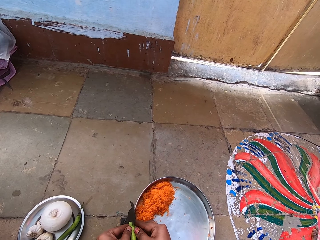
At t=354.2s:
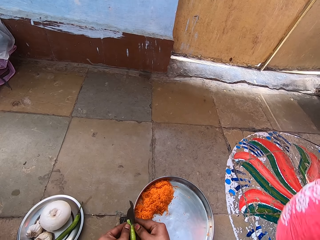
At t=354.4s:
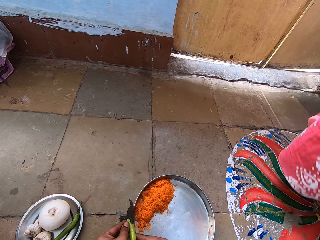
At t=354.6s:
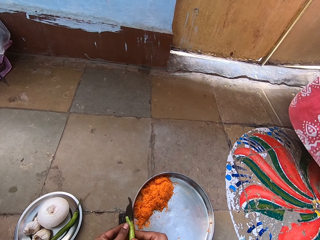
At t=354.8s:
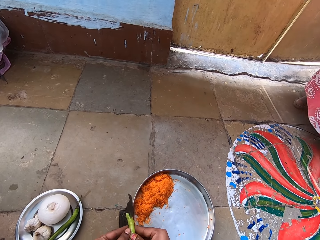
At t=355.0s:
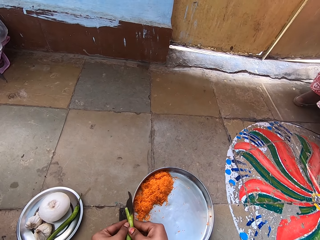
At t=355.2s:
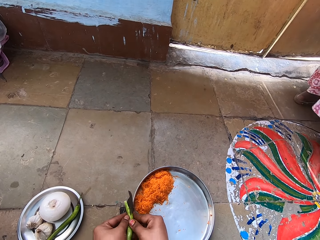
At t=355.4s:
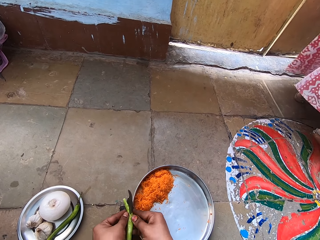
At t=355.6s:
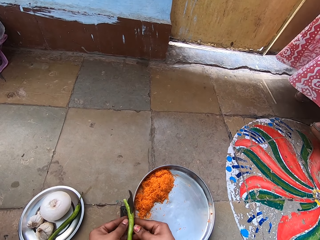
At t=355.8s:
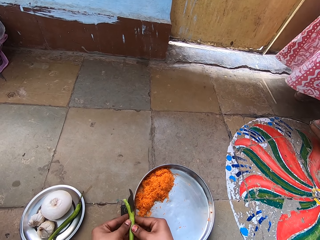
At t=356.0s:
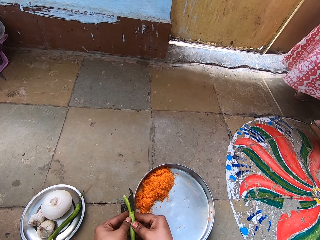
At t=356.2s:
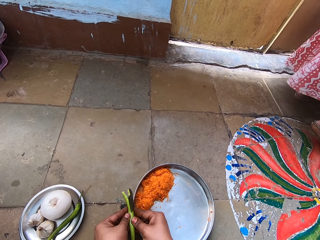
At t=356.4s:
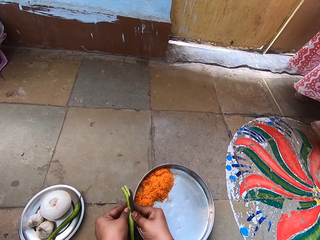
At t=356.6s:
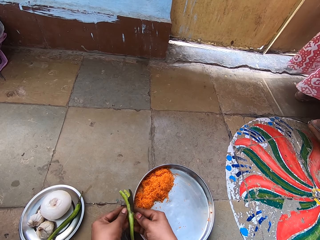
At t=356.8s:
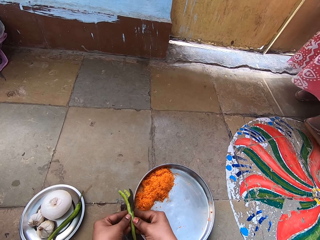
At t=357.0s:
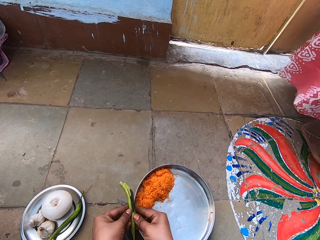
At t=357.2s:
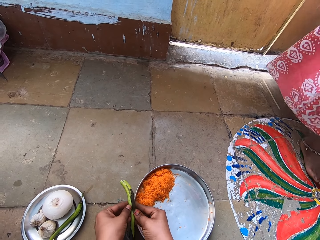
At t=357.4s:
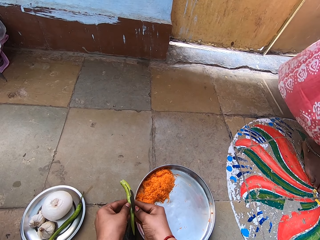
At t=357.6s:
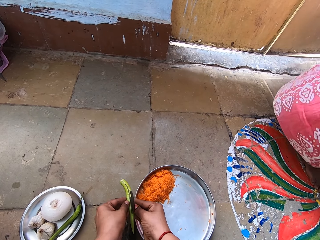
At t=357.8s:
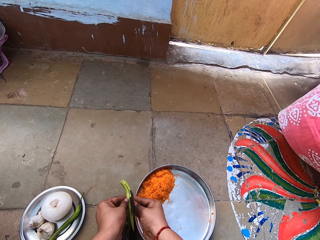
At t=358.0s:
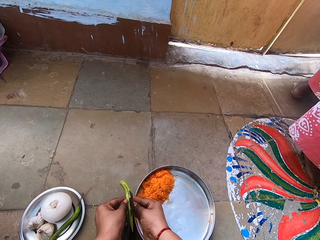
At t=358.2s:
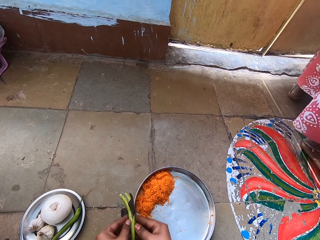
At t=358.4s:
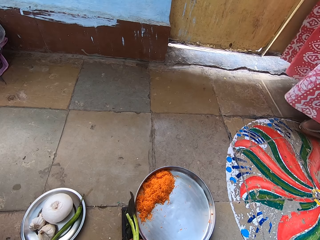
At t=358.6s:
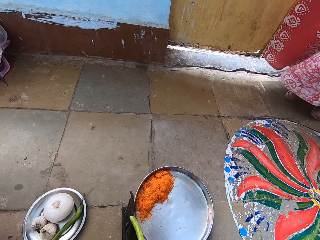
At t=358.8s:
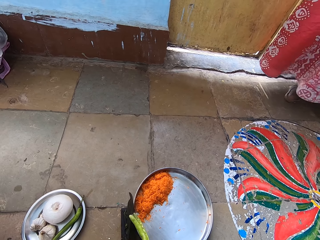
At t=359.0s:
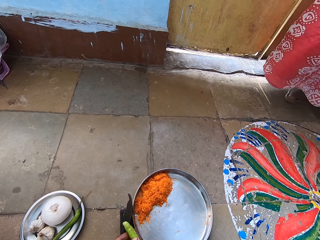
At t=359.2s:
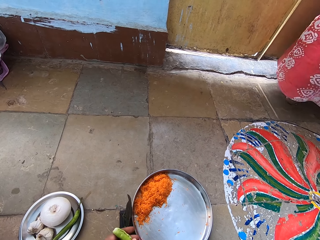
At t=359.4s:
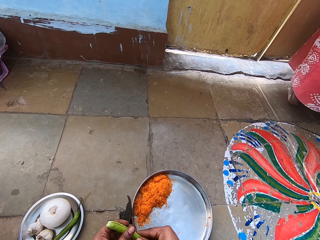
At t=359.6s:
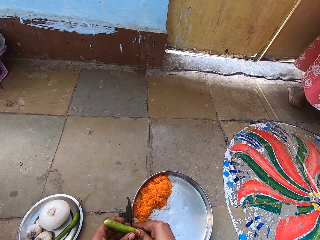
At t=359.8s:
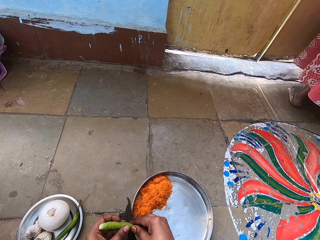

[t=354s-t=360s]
The camera wearer cuts chili on the metal stand blade.

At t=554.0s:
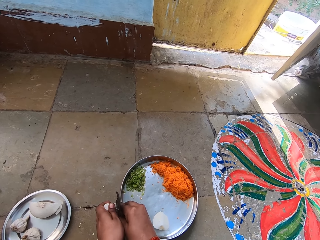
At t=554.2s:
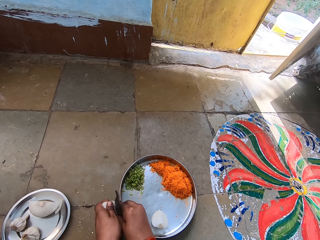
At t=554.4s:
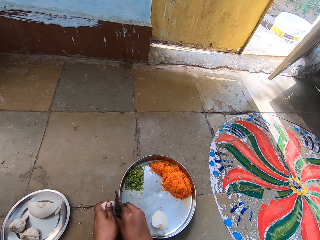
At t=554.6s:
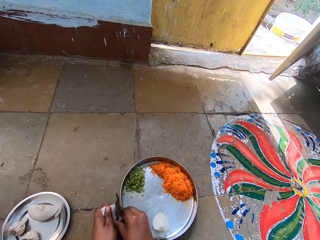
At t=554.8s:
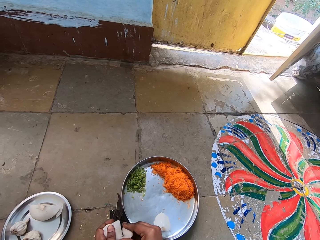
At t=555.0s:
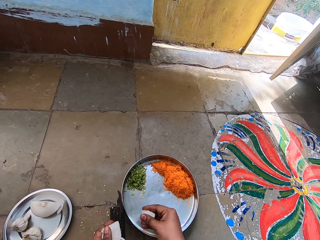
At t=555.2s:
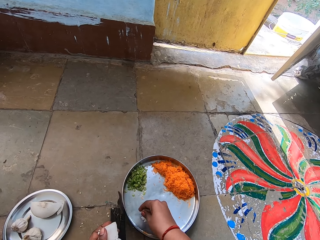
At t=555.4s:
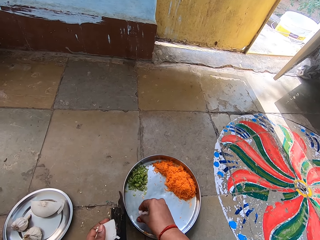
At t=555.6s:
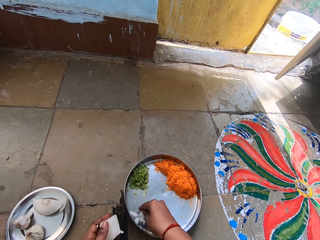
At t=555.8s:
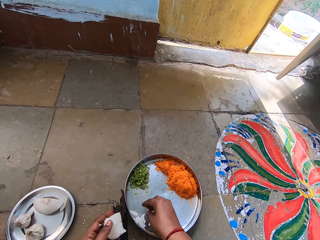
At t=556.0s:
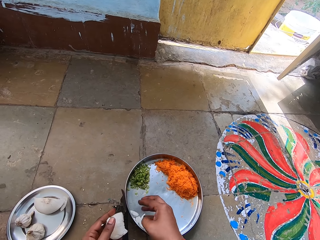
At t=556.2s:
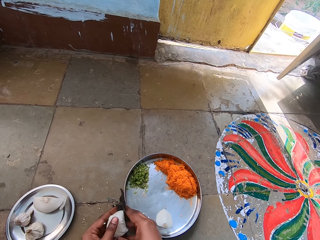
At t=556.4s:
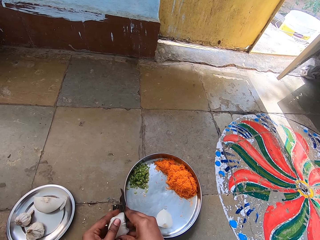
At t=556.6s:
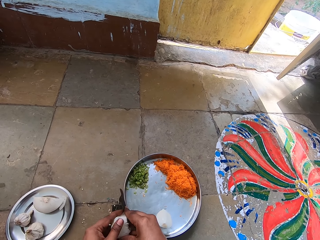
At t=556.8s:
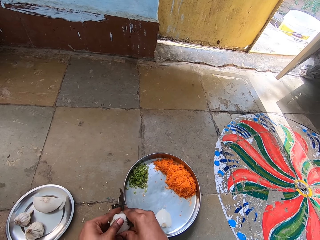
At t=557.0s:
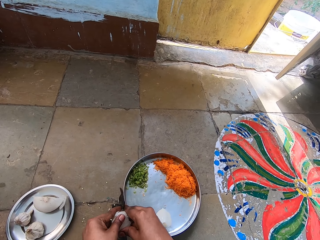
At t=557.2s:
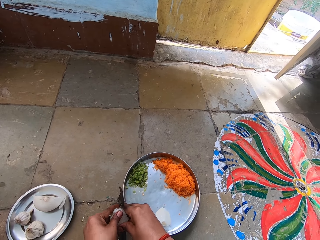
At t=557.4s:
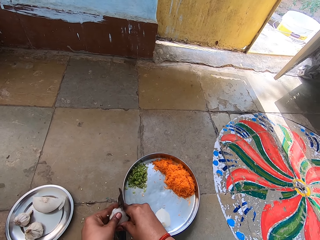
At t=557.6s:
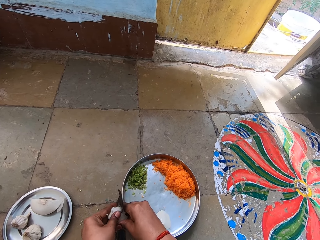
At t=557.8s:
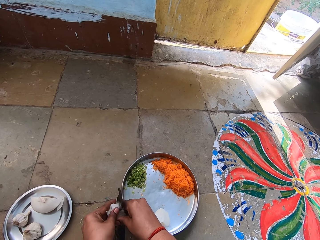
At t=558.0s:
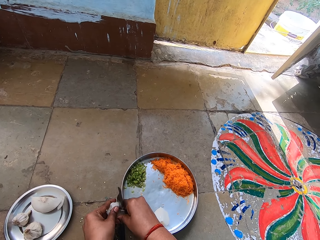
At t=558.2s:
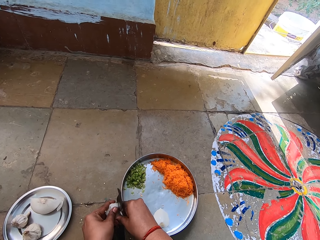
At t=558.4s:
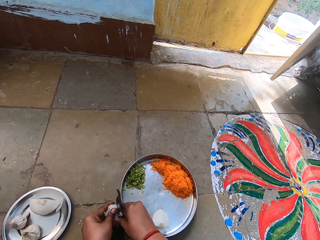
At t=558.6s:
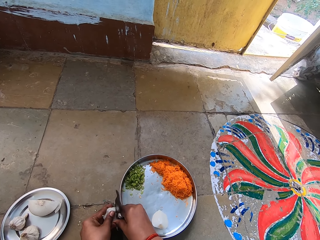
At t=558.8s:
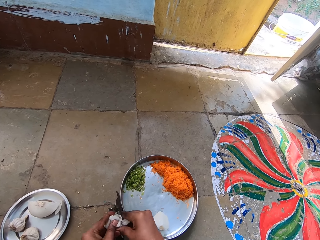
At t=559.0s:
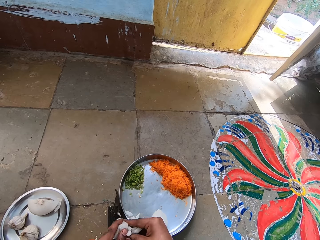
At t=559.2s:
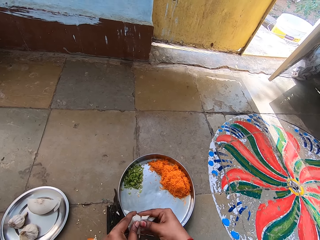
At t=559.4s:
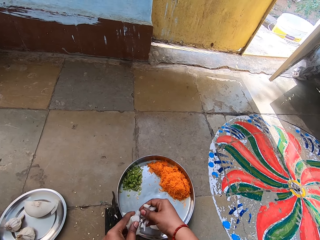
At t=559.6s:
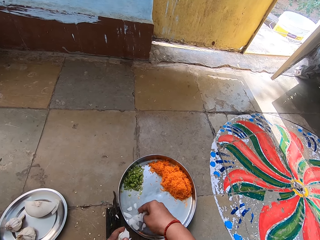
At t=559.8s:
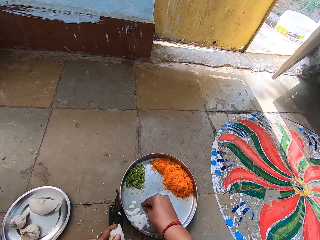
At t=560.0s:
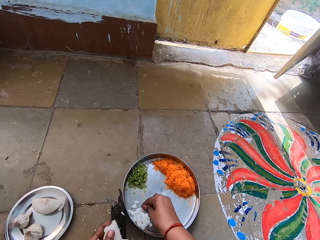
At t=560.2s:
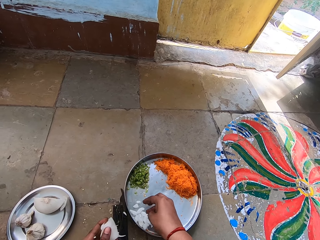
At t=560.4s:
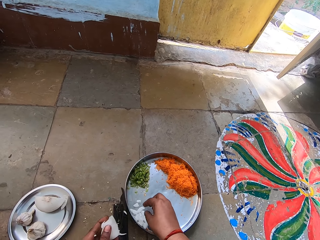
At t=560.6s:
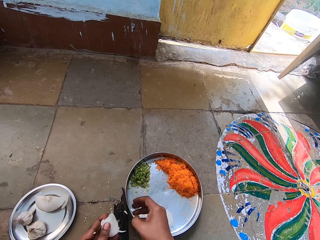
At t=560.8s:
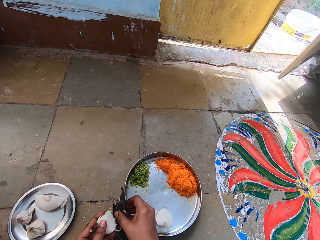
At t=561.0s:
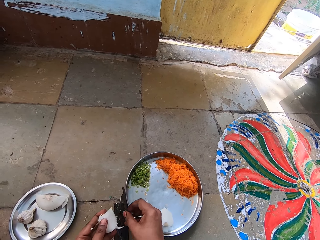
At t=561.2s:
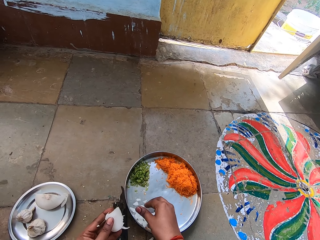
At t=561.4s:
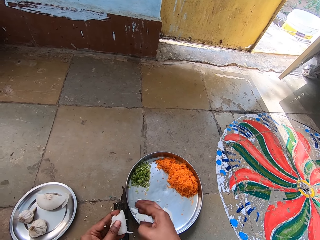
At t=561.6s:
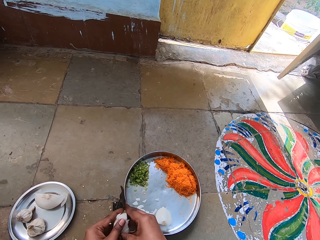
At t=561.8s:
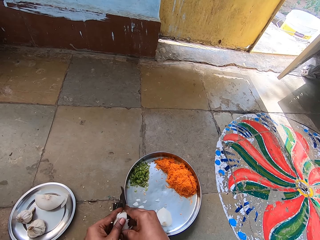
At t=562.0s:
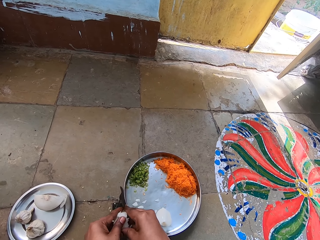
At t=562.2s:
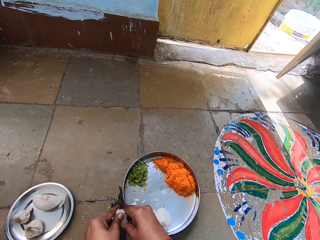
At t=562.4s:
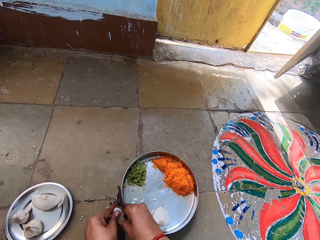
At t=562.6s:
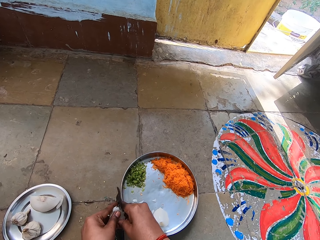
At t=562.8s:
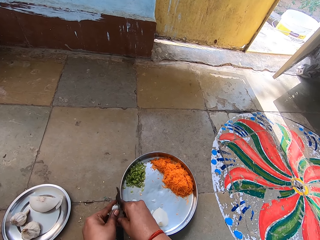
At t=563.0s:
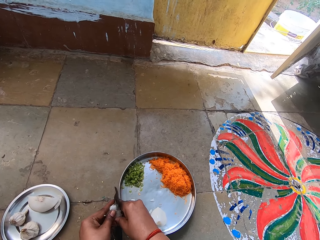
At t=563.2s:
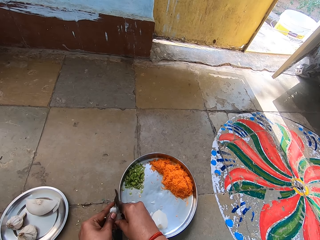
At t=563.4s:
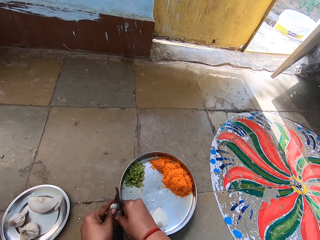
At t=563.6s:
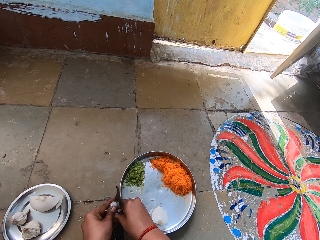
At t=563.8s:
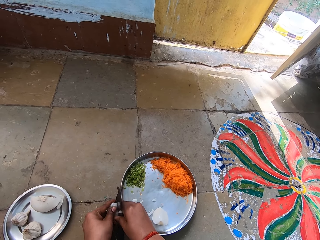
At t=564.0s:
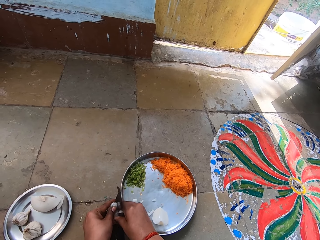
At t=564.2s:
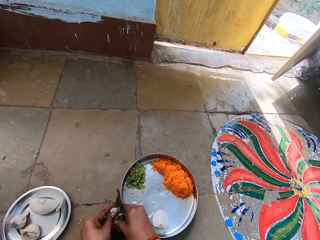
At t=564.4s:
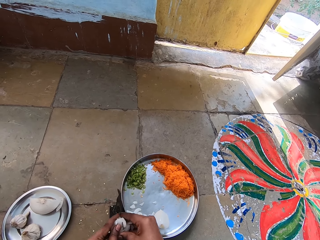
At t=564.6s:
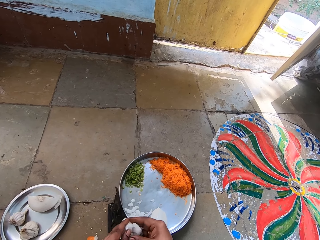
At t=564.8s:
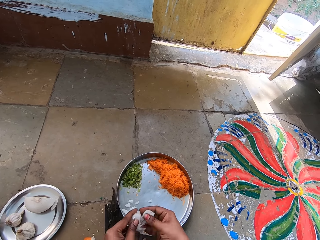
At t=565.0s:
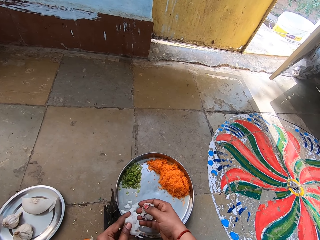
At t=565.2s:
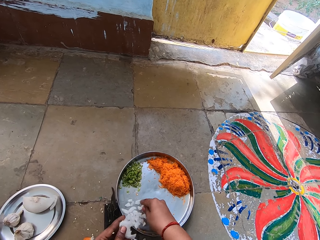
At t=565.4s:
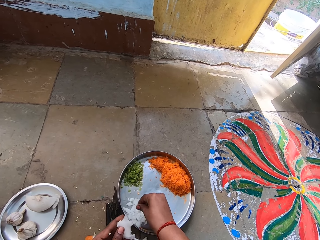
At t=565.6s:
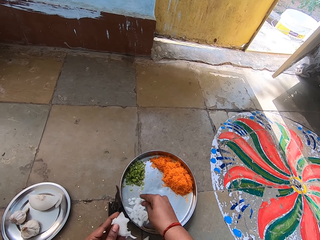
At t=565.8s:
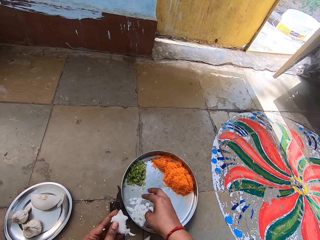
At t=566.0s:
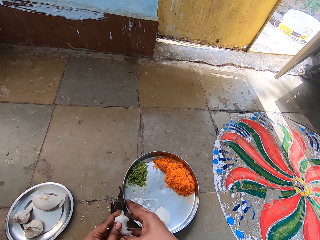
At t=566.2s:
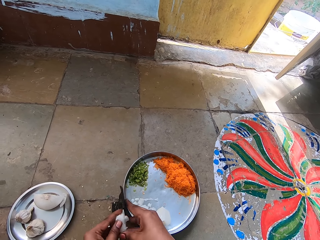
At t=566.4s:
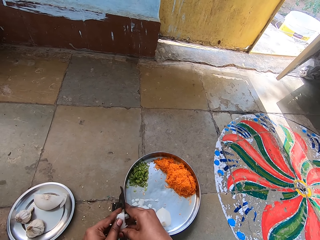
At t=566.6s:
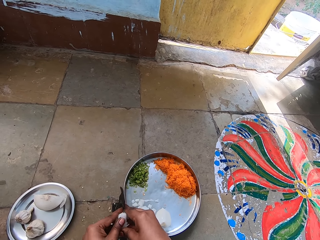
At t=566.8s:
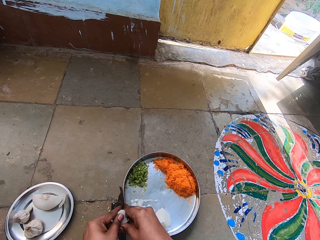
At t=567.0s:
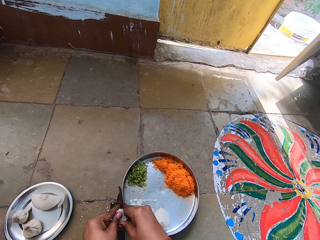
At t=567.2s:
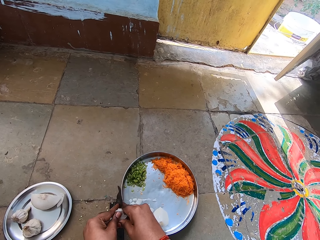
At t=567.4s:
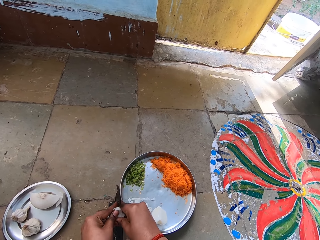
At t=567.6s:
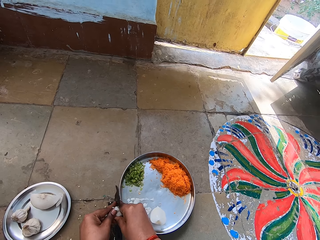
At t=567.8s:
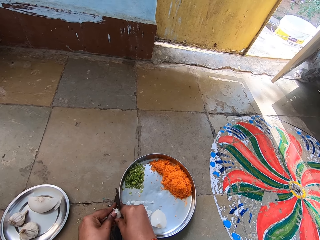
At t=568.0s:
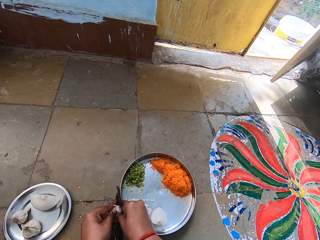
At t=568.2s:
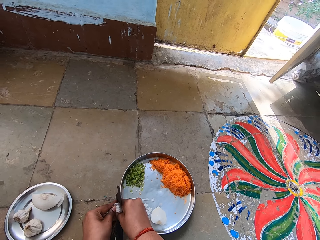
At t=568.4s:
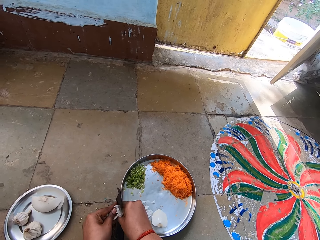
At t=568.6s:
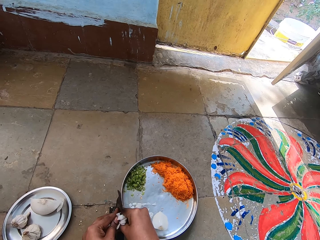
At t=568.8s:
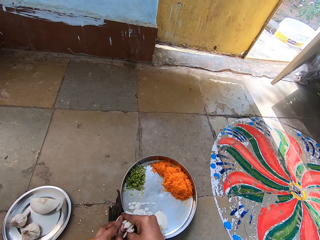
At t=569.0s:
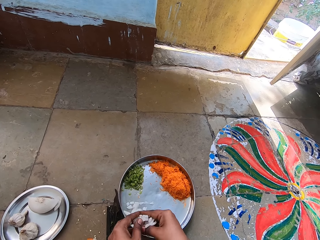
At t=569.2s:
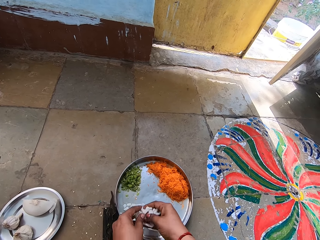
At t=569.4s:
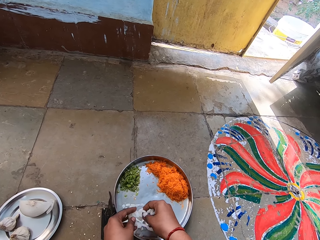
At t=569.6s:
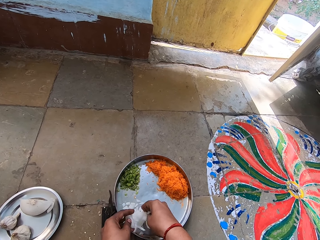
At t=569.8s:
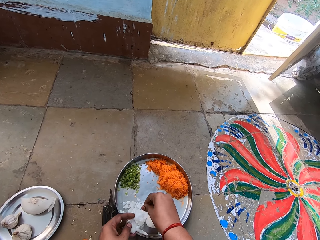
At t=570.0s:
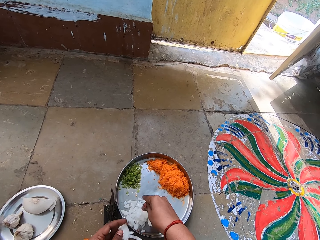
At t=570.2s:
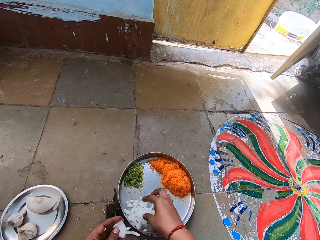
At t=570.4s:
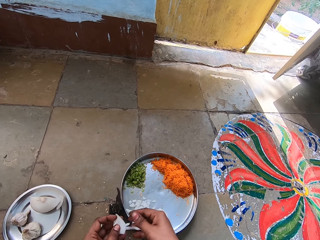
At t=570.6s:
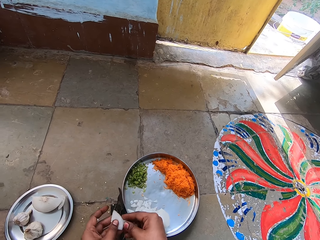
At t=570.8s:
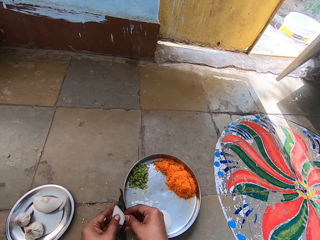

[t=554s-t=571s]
The camera wearer drops chopped garlic or onions in the tray. They chop the garlic. They drop the chopped garlic in the tray. They pick a piece of garlic and put the piece of garlic in the tray. They chop the garlic. They put the piece of garlic in the tray. They chop the garlic. They drop the chopped garlic in the tray.
